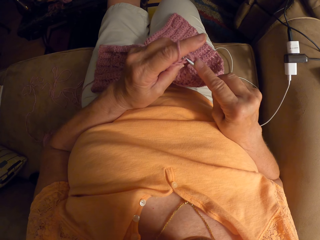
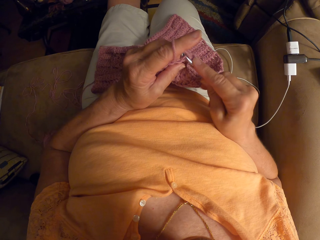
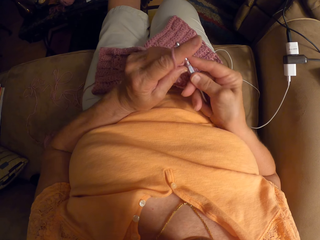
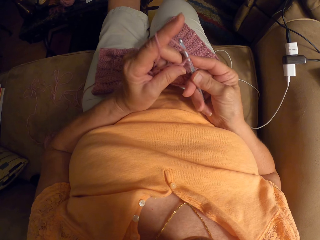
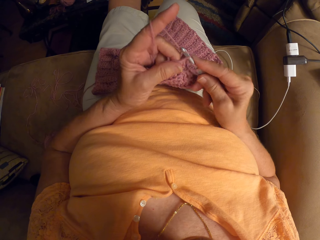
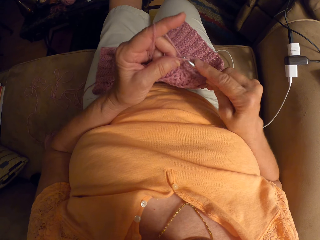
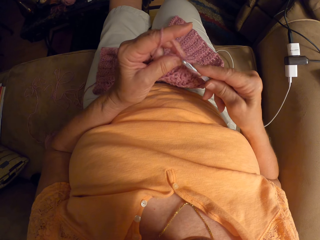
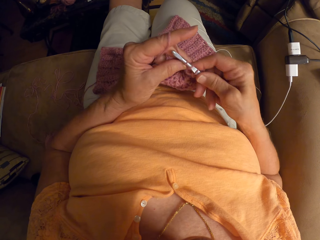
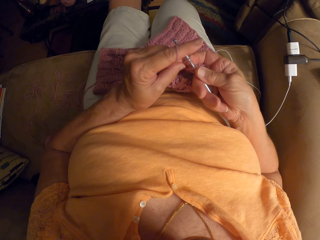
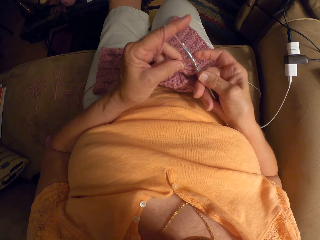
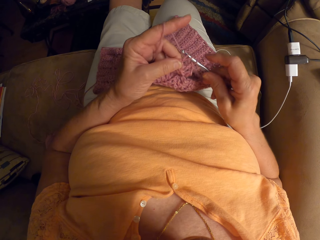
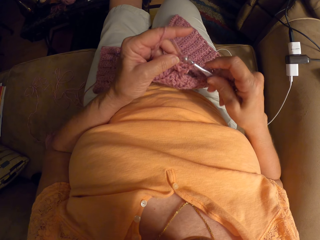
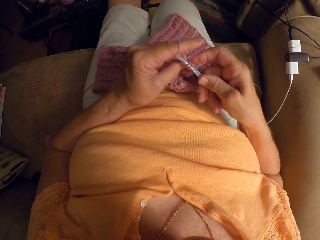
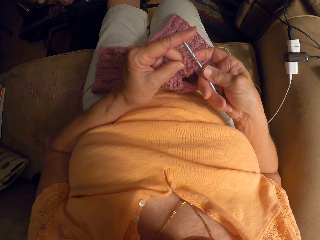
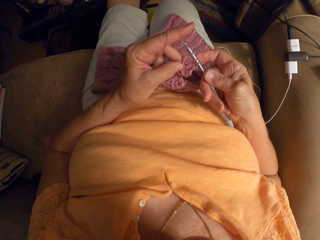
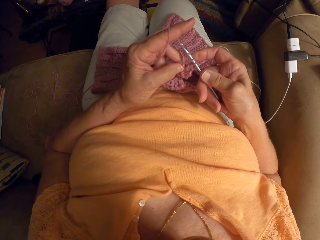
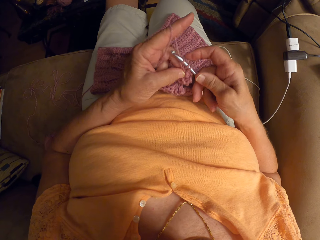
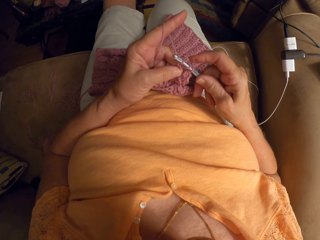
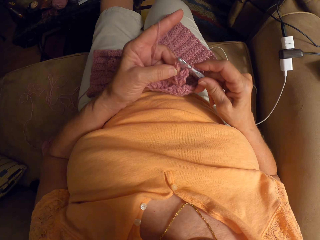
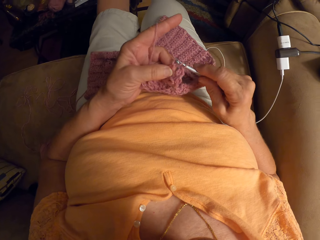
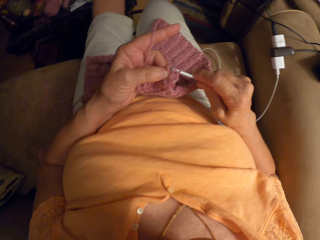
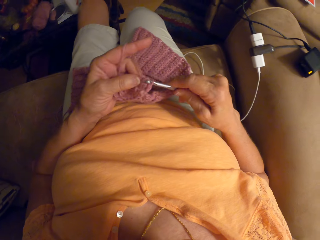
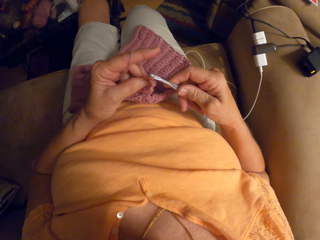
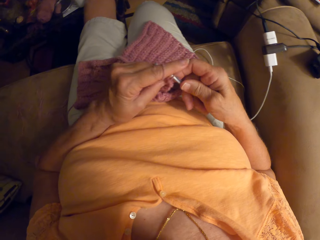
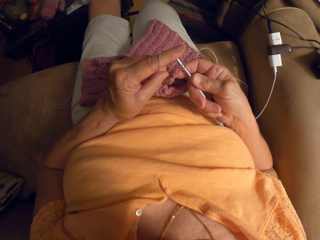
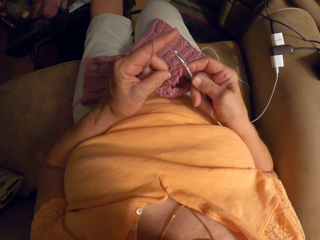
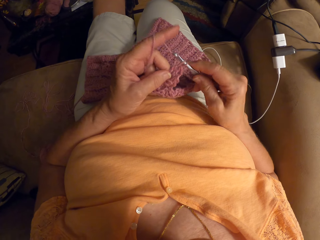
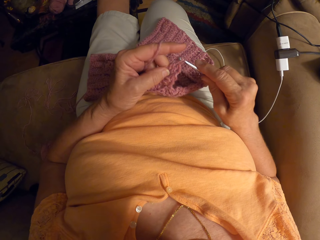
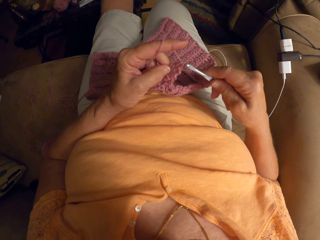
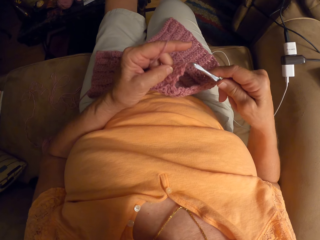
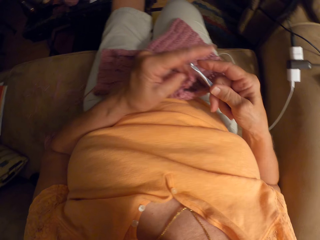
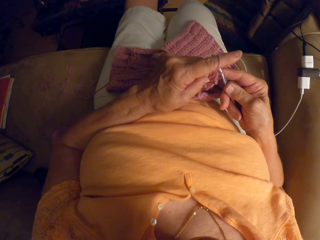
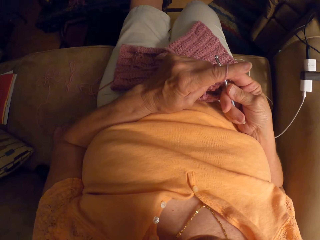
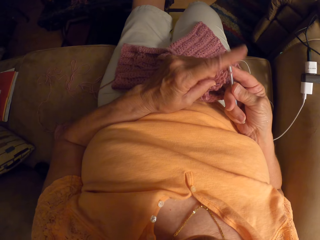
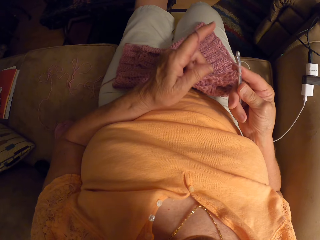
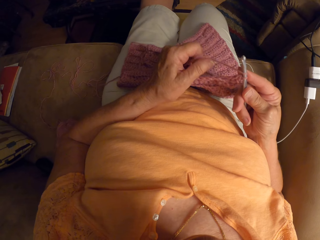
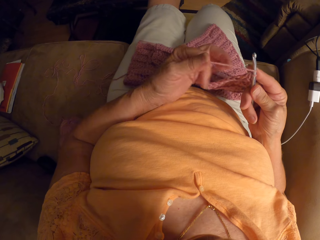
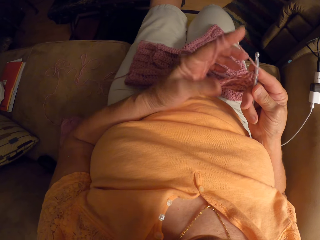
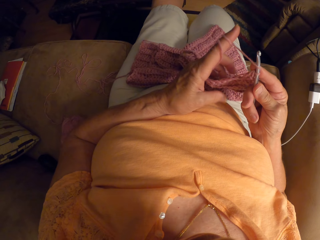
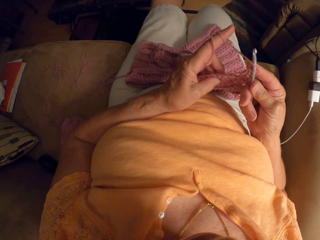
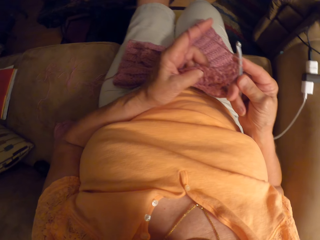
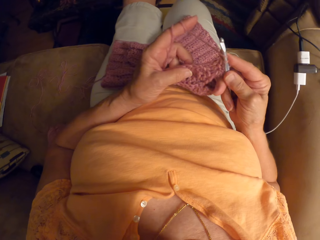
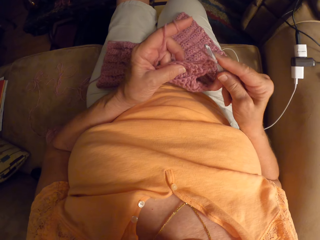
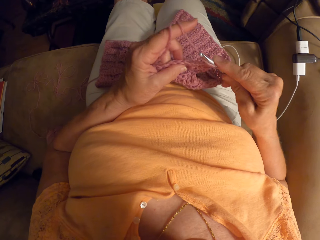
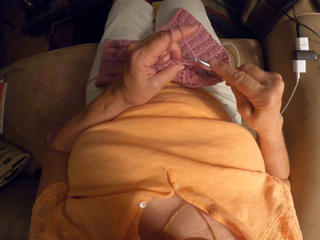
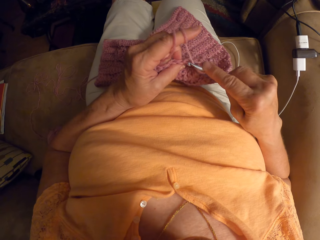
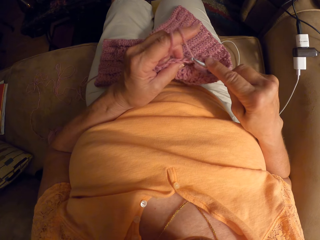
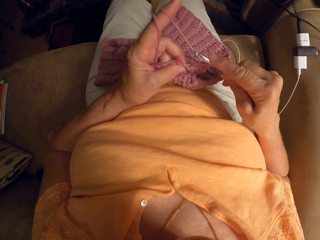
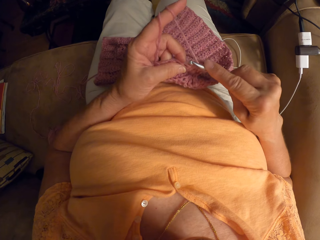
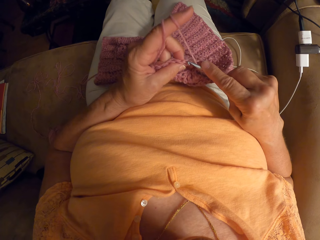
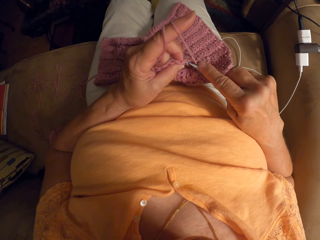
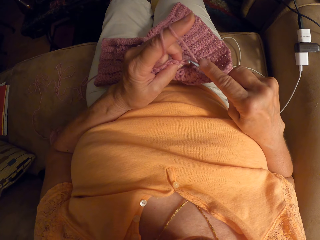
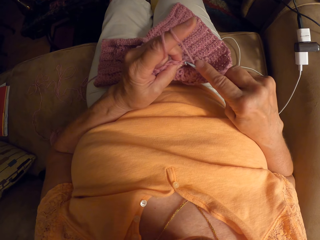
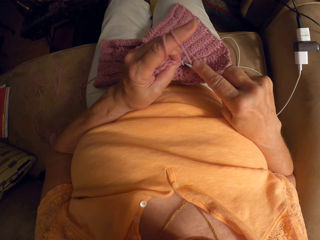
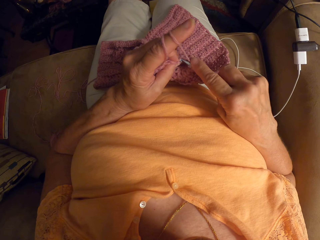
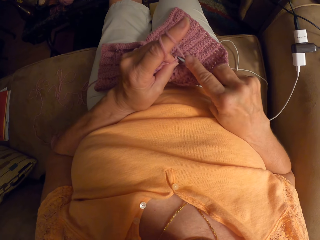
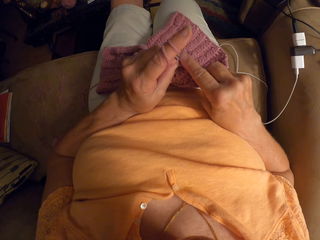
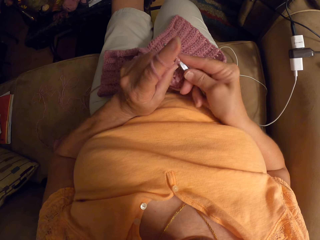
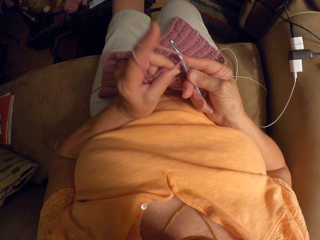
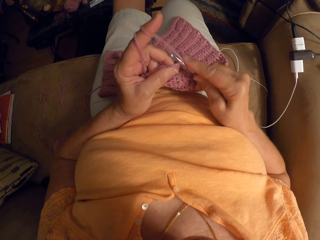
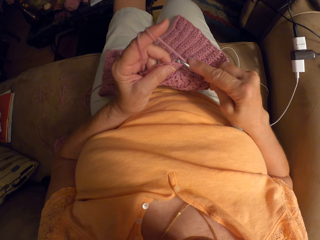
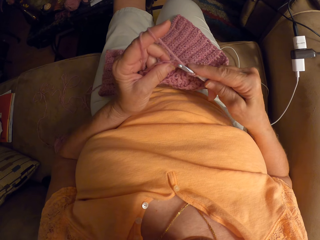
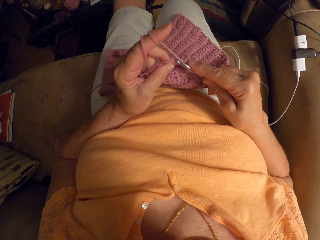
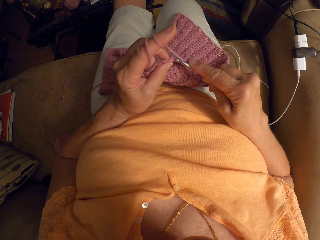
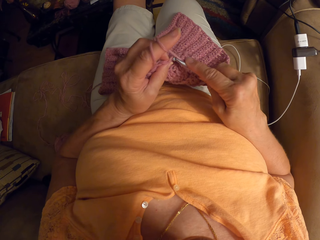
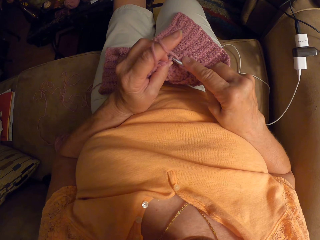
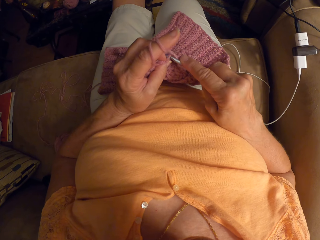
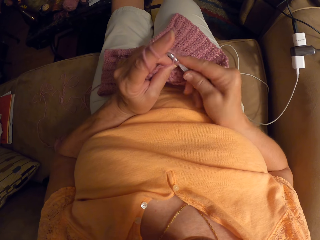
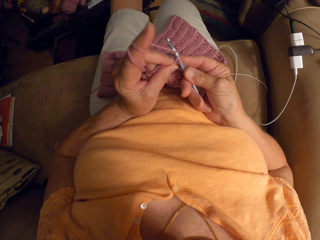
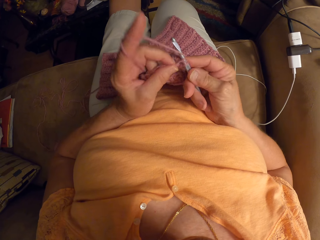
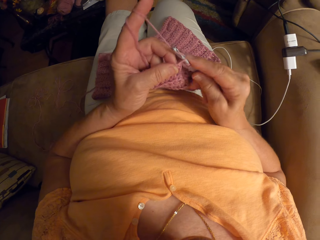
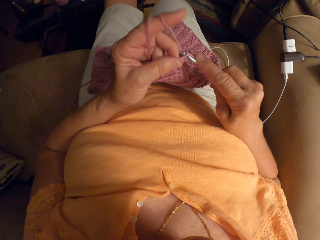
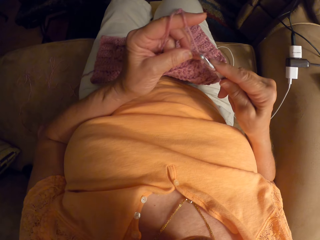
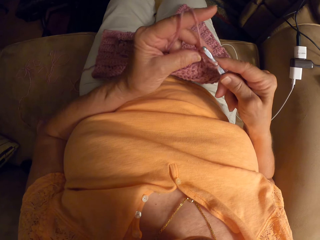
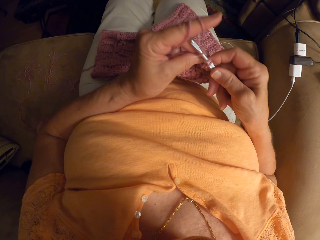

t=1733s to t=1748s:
The camera wearer rolls thread on the index finger. They crochet.

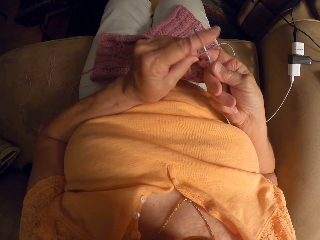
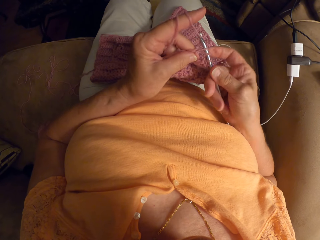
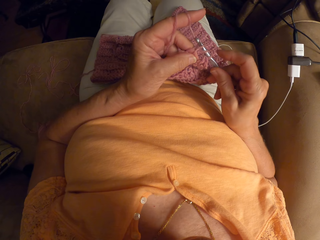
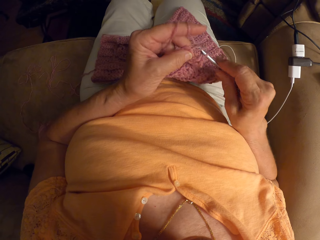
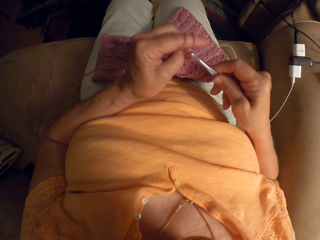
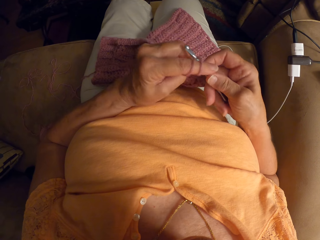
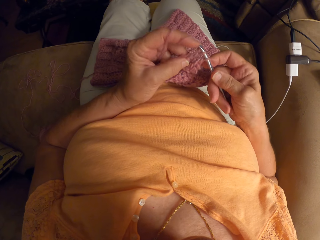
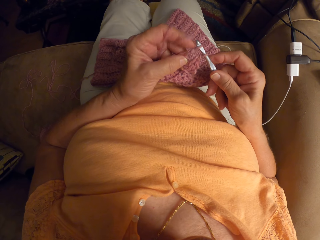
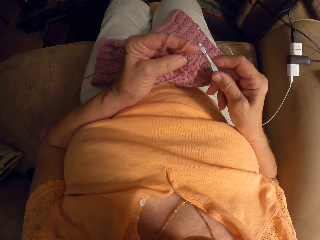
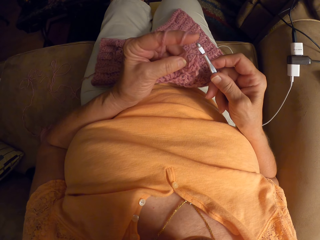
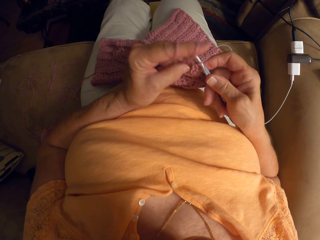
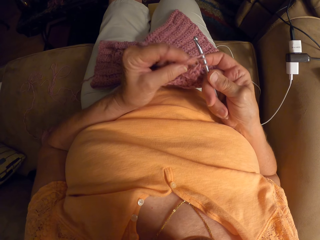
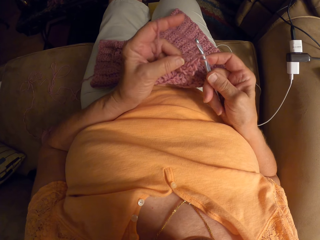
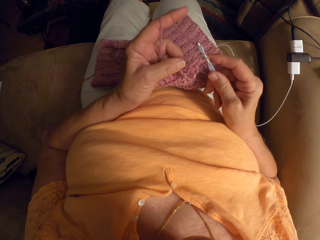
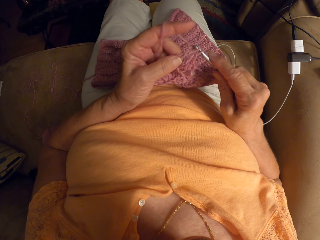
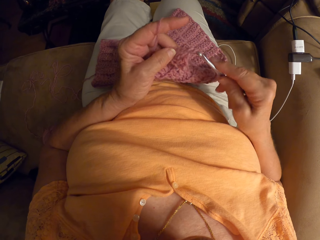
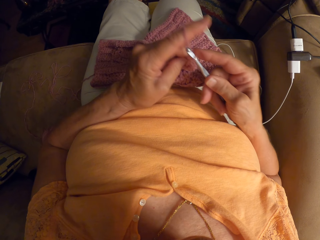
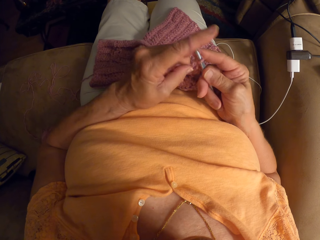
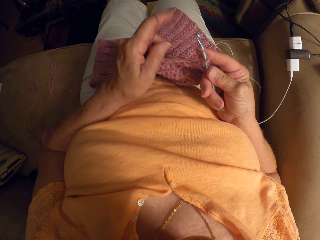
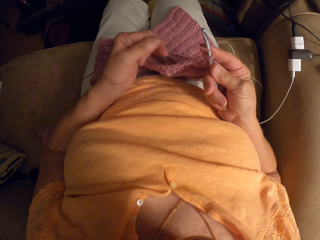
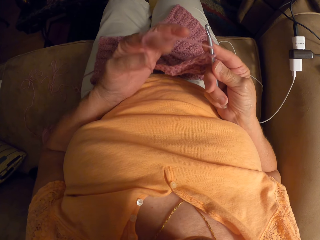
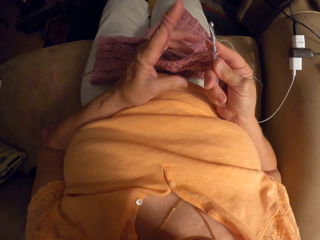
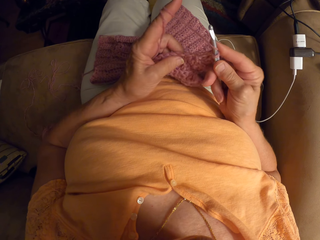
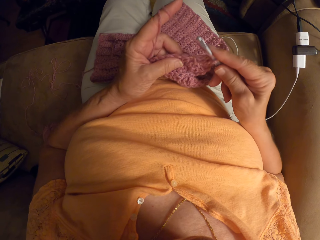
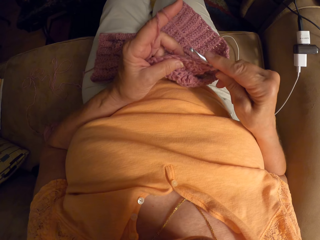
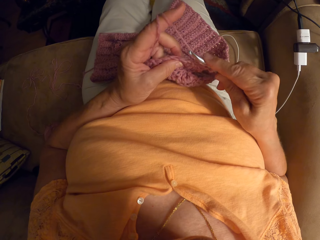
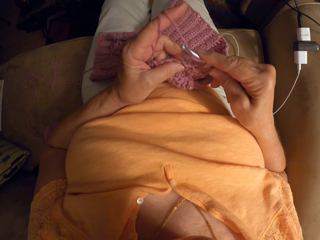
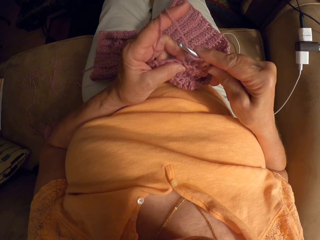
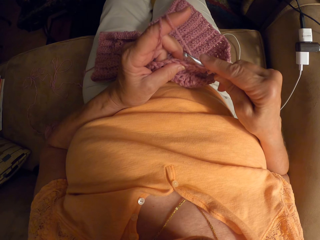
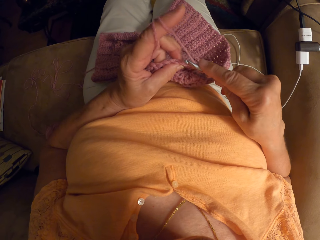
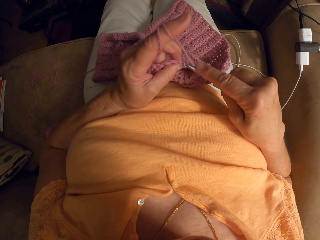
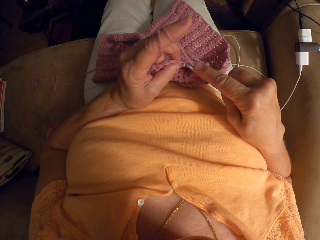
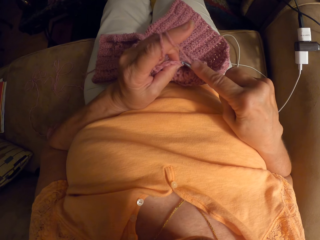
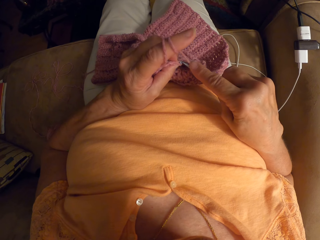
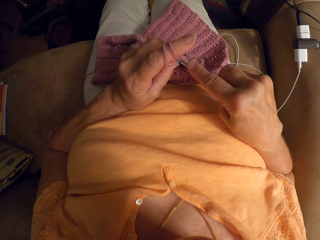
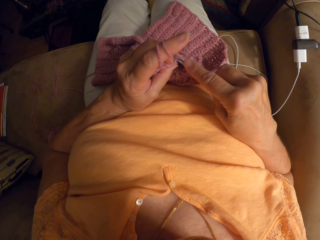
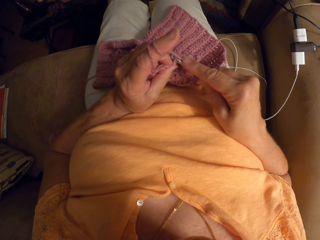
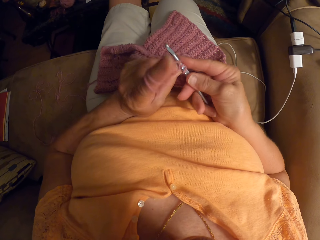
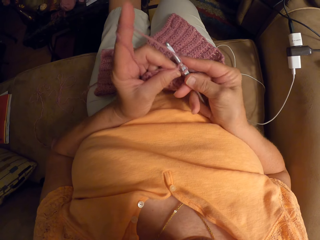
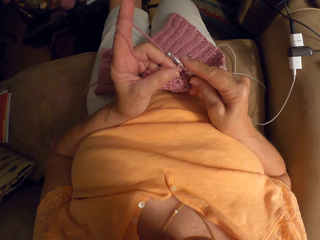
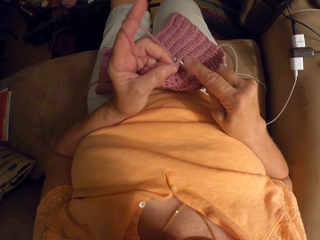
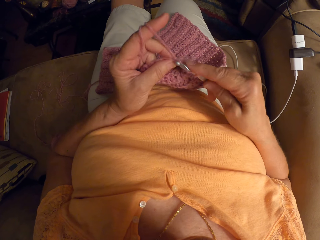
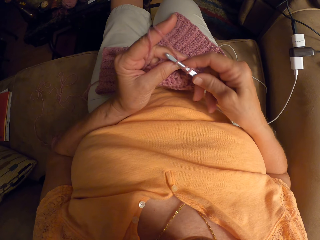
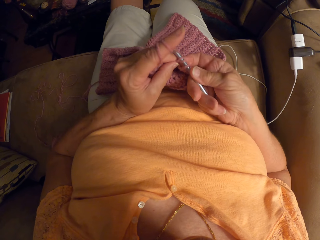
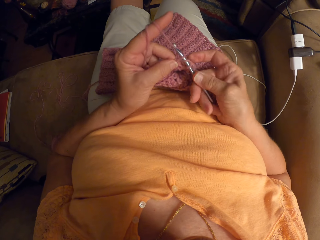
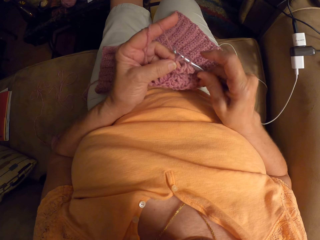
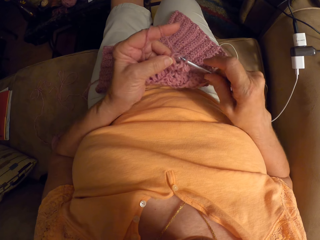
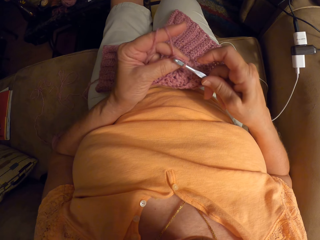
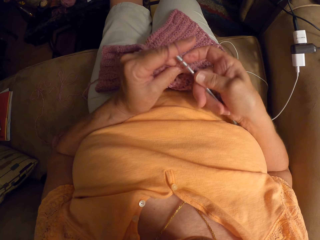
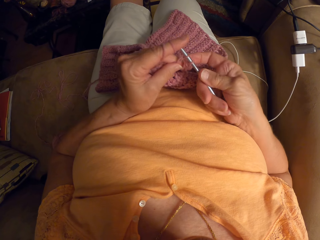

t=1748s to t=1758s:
The camera wearer rolls thread on the index finger. They crochet.
